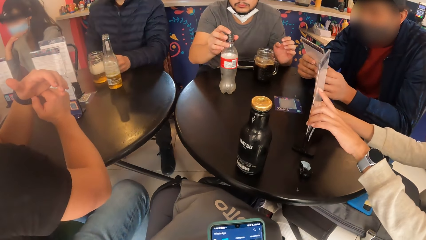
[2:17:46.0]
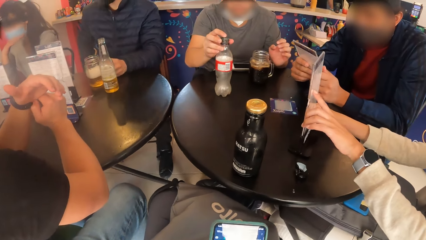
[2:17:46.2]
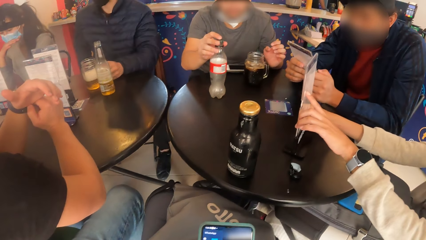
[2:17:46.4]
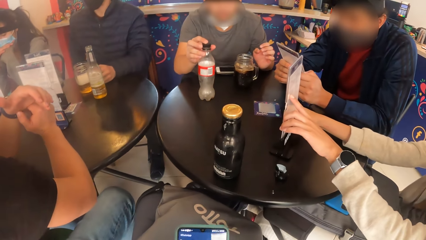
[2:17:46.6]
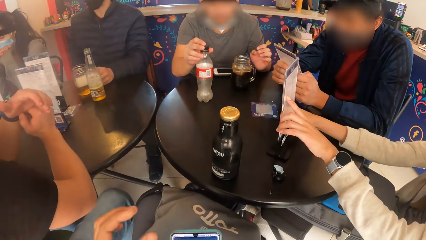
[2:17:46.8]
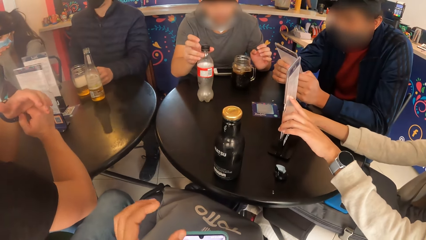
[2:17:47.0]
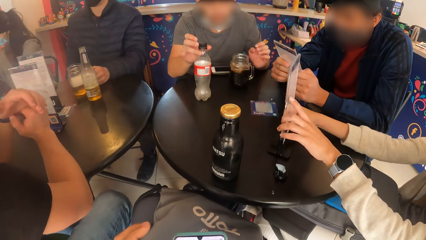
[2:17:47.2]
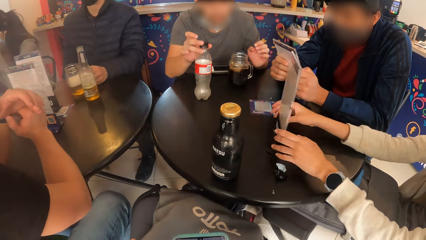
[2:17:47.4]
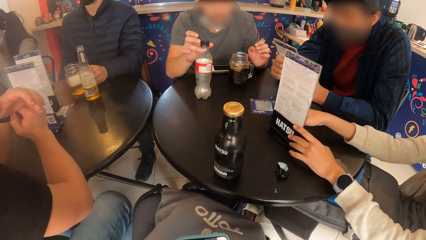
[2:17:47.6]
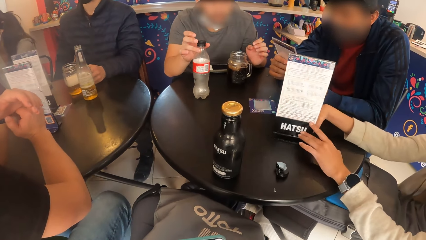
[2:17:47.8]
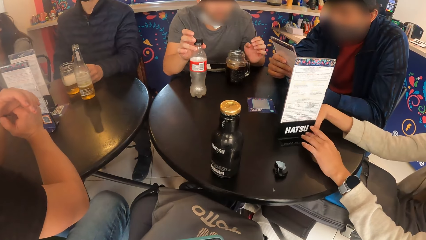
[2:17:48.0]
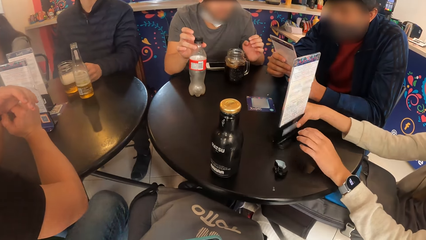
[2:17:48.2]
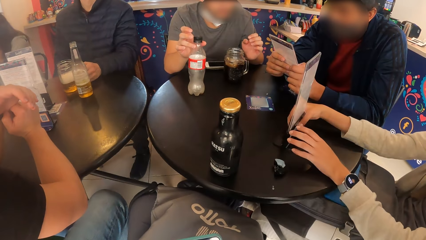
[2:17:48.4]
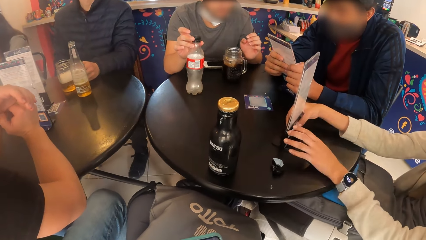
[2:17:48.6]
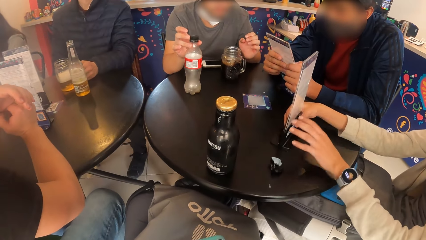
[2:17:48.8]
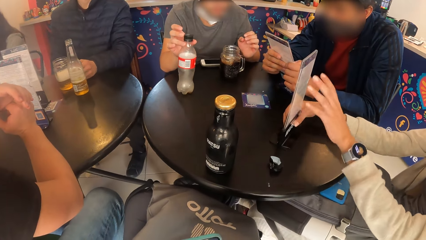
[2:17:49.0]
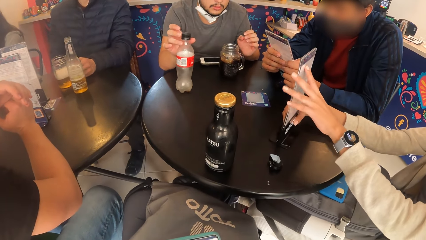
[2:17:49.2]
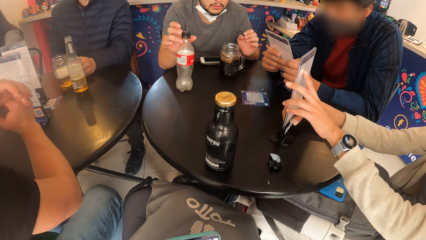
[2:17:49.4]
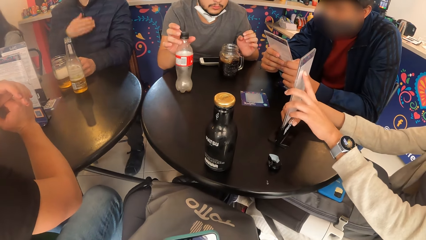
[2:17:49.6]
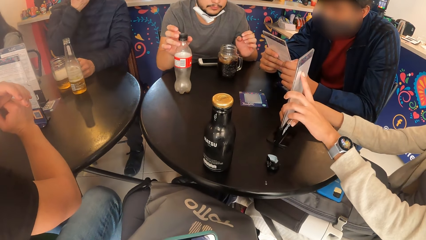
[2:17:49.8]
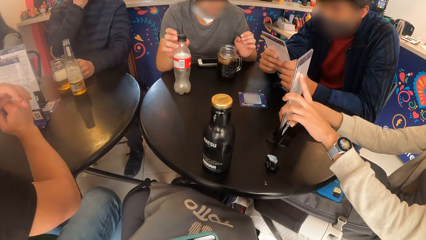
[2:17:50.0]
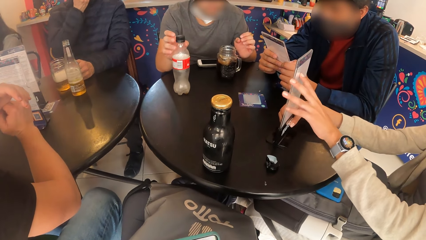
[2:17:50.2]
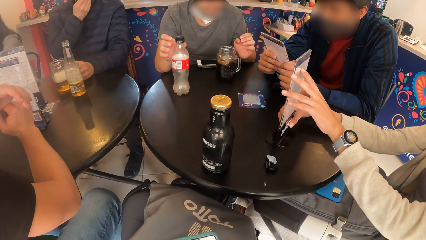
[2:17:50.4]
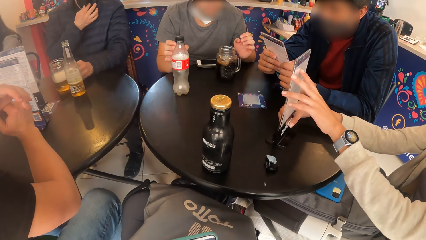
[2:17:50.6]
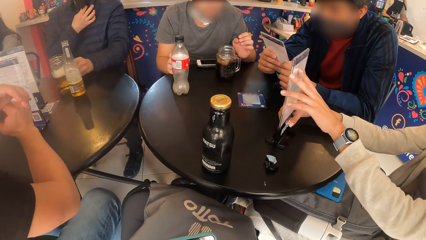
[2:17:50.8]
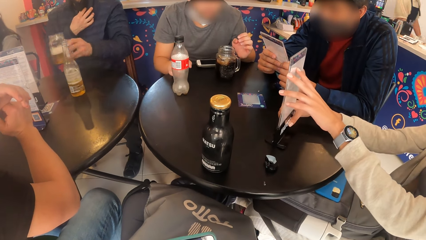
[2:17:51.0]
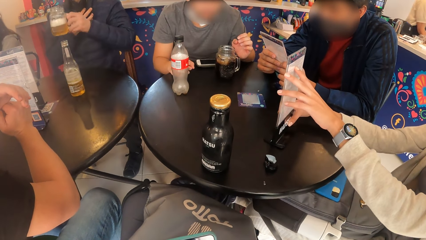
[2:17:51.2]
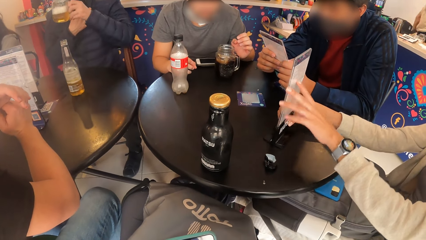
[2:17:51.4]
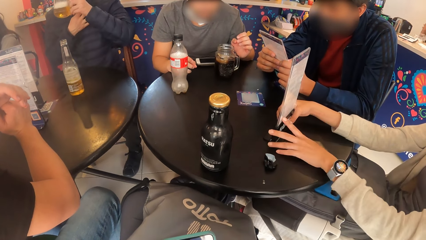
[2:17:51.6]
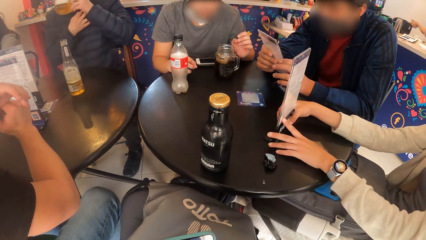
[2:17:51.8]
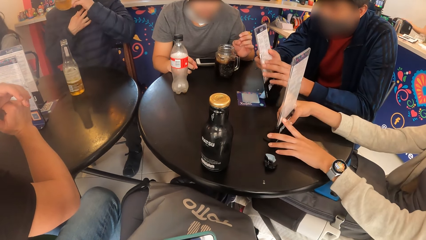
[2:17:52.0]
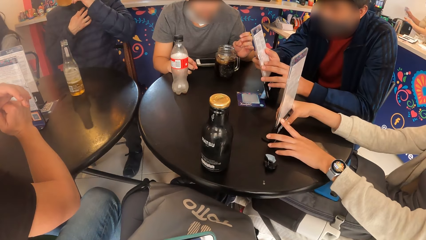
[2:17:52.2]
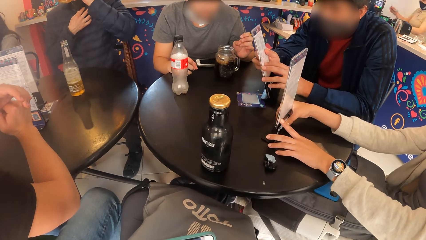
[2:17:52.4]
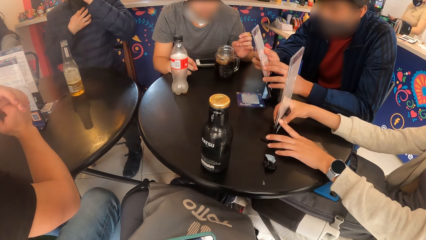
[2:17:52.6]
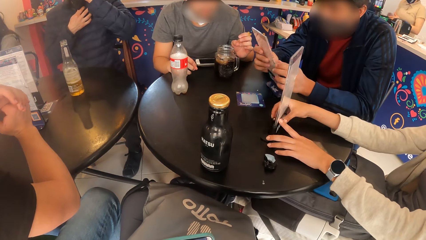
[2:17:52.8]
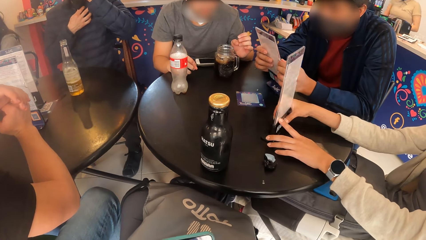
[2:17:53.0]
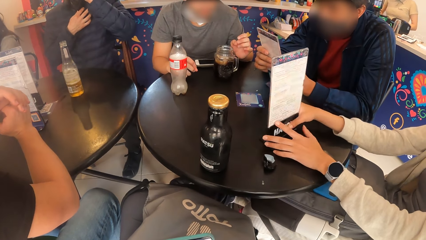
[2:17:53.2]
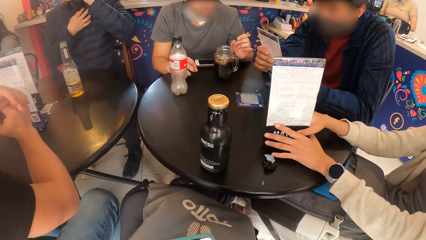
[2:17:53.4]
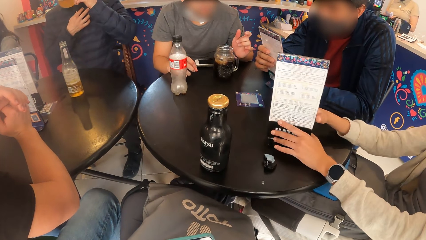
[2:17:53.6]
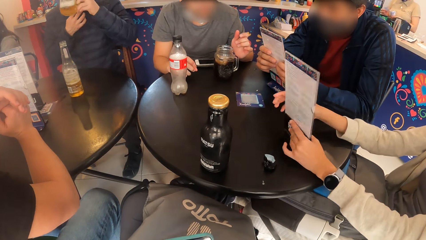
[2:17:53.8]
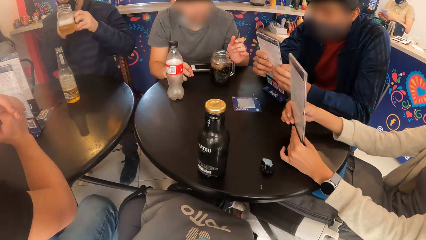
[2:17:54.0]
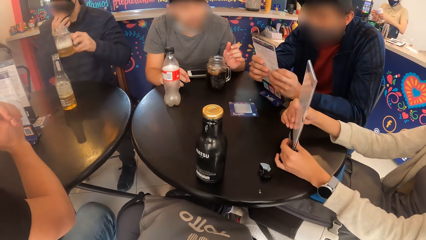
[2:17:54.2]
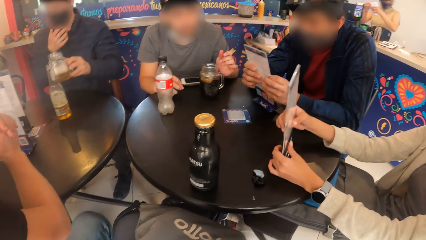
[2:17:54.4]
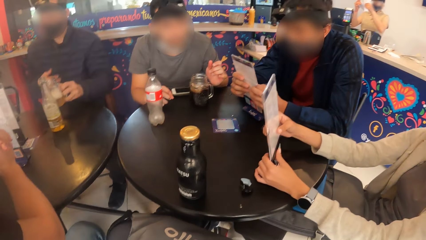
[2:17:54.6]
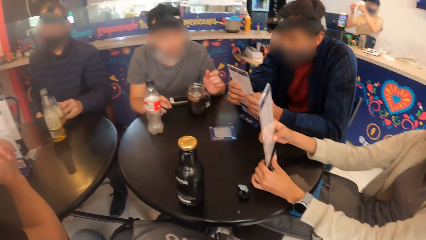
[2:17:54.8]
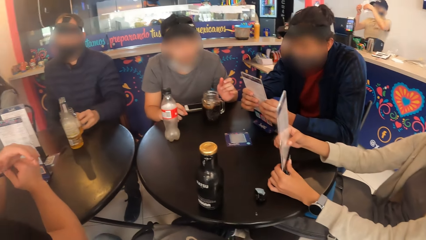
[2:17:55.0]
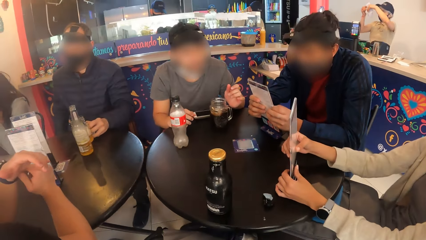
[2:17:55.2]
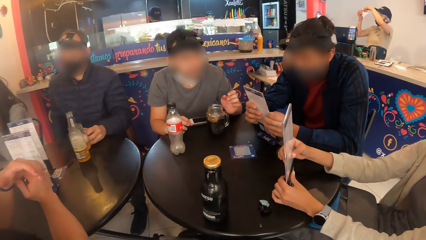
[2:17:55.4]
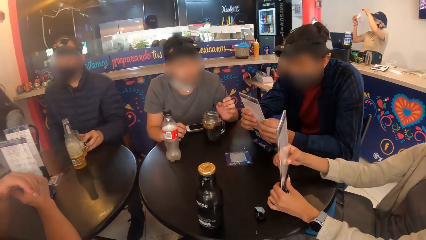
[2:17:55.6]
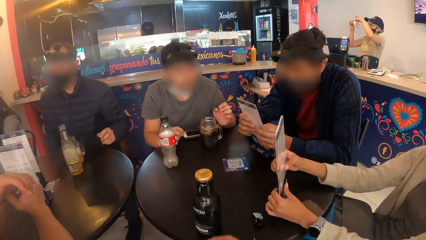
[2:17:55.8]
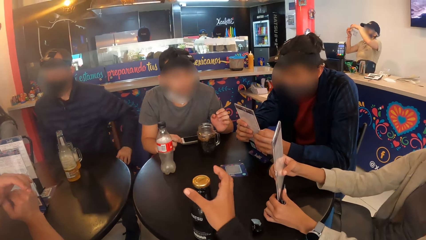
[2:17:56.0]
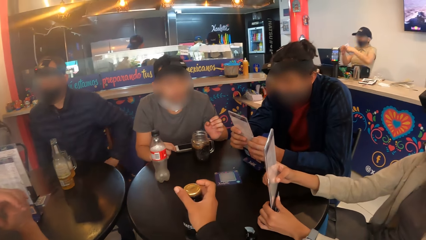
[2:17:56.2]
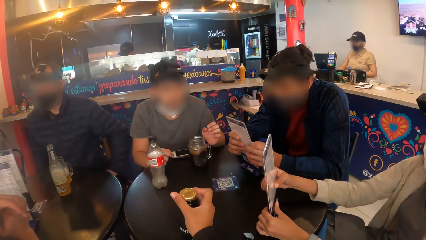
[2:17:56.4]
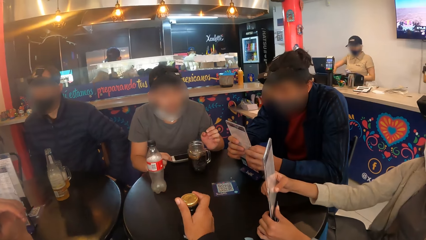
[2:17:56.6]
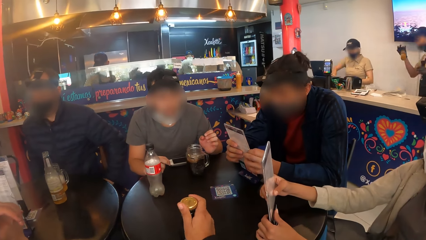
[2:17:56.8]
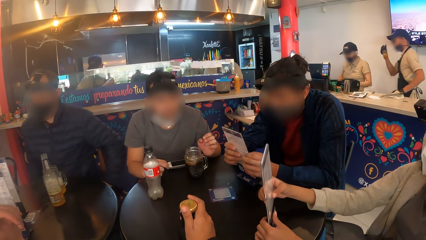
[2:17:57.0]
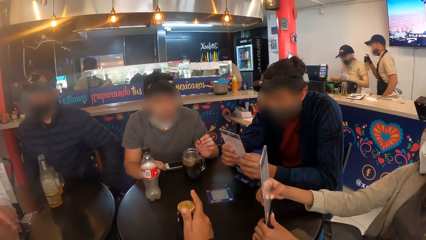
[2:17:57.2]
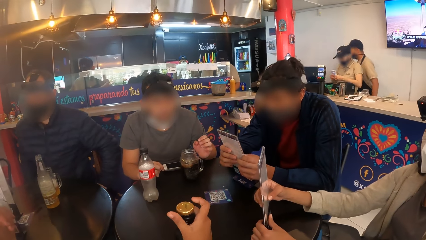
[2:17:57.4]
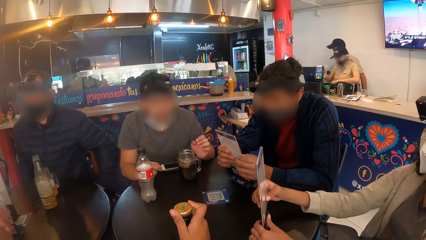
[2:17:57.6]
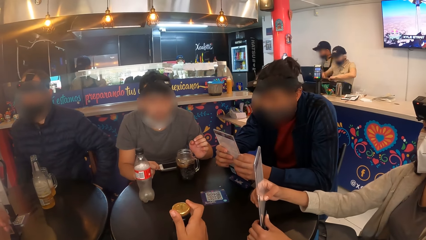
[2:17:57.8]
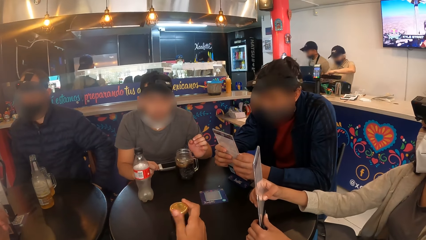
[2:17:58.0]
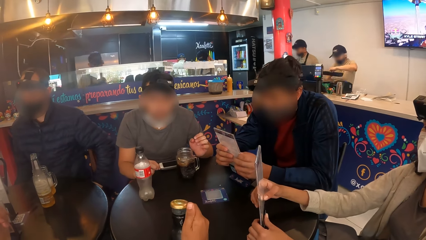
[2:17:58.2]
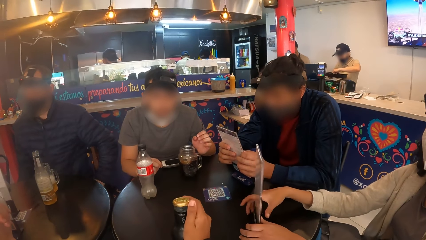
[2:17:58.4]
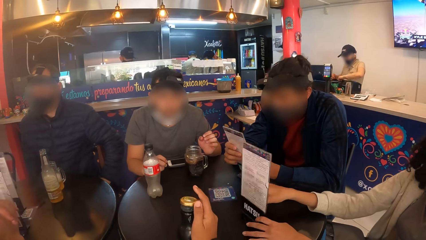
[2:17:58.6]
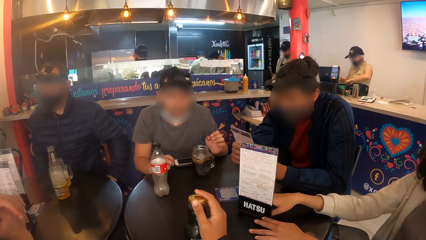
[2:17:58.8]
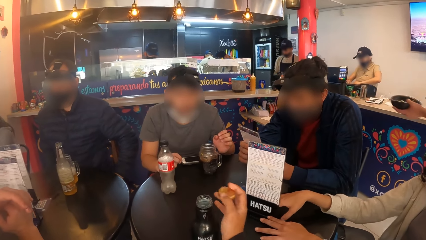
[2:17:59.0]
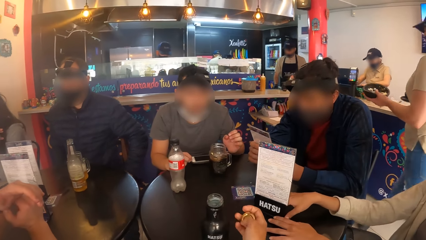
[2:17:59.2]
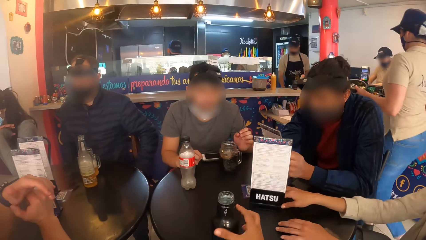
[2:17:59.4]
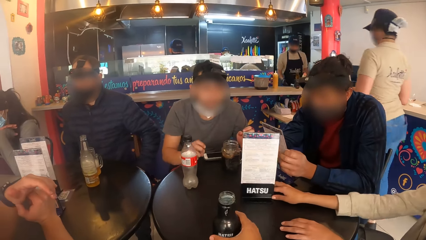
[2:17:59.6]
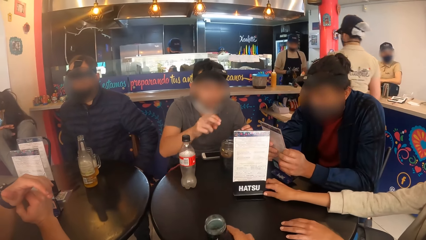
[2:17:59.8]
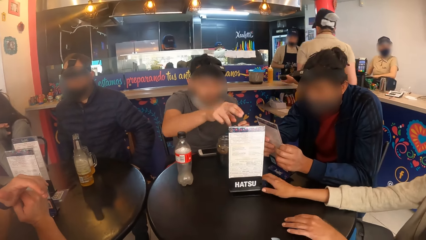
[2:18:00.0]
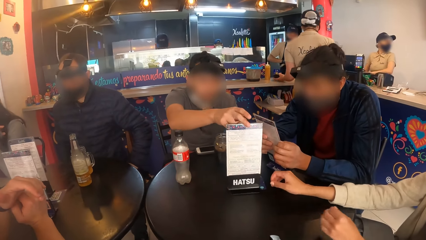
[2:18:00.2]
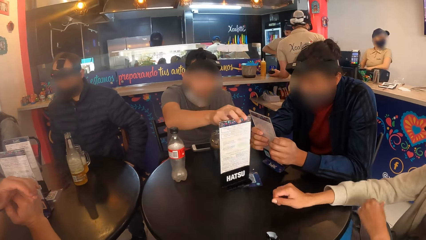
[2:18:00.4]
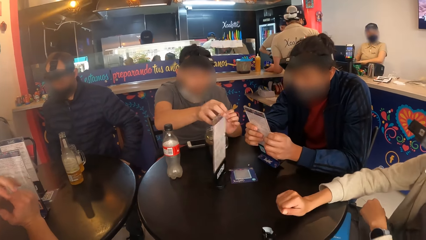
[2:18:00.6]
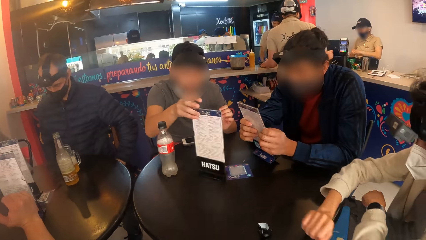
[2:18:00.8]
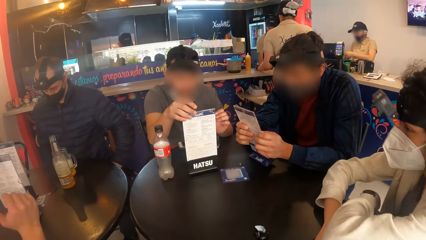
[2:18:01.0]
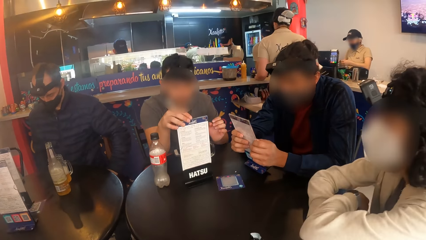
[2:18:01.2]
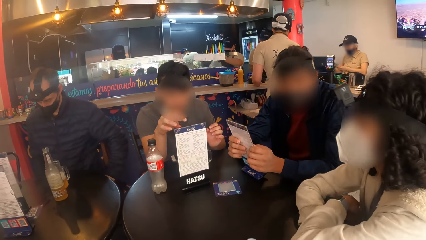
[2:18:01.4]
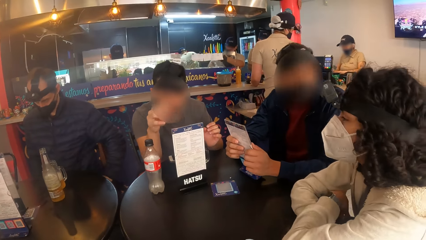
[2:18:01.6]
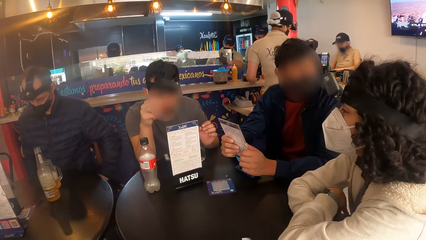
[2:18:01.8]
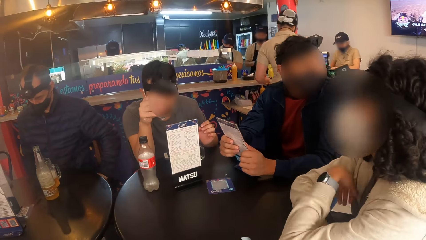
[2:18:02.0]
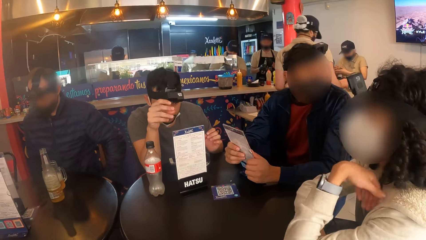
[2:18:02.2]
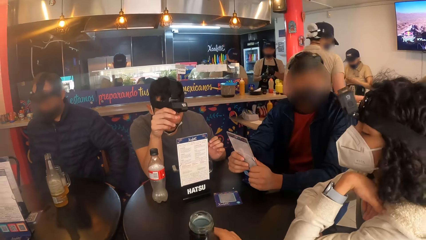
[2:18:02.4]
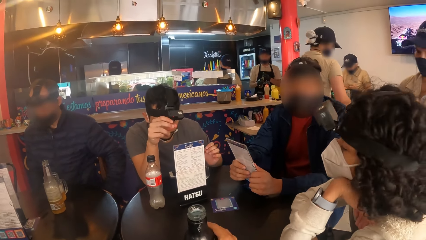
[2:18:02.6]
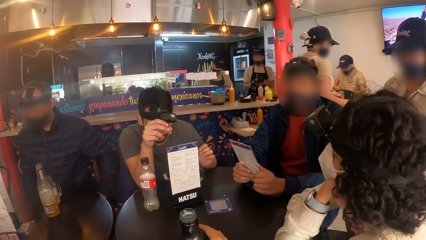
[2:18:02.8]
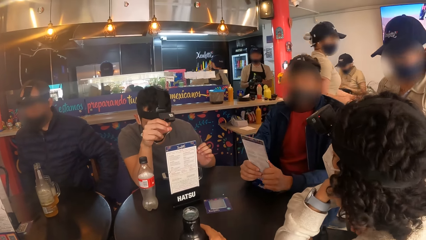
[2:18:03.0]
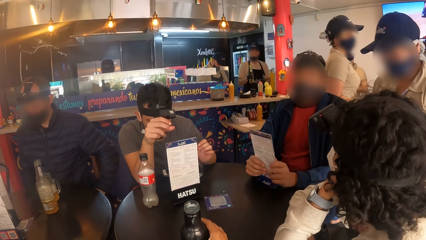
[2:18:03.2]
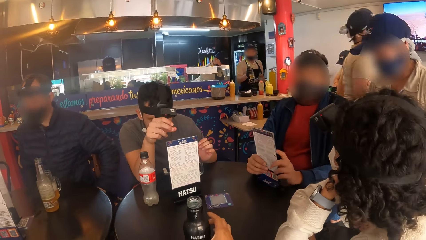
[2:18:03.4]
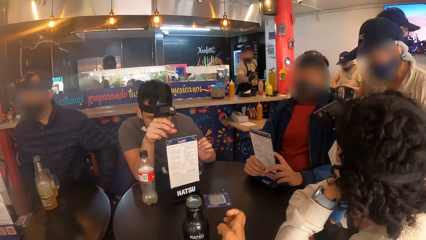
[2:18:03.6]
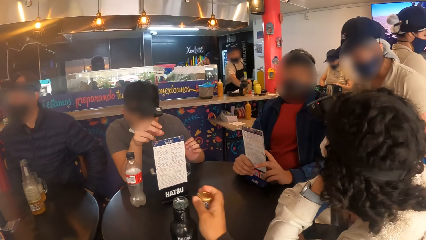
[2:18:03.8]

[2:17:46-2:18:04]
A man turns the menu with his hands. A person scratches his hands. A woman turns the menu on the table with her hands. She touches the menu in her right hand with her left hand. She turns the menu on the table with her hands. The camera wearer turns the lid of the bottle of drink with his right hand. He holds the bottle with his right hand. The woman drops the menu on the table with her hands. The camera wearer opens the bottle lid with his right hand. He takes the bottle from the table with his right hand. Another man turns the menu on the table with his right hand. The woman folds both hands on the table. A waitress interacts with the first man. The camera wearer drops the bottle on the table with his right hand. He holds her chin with her left hand.
